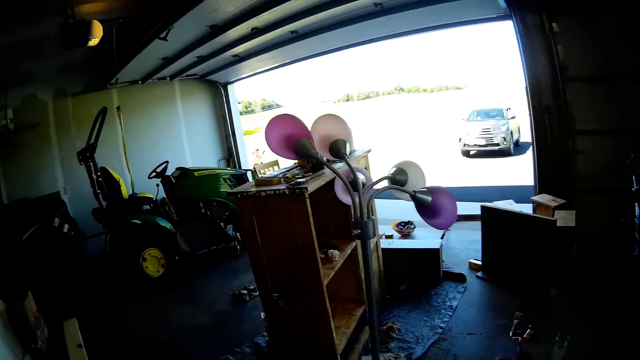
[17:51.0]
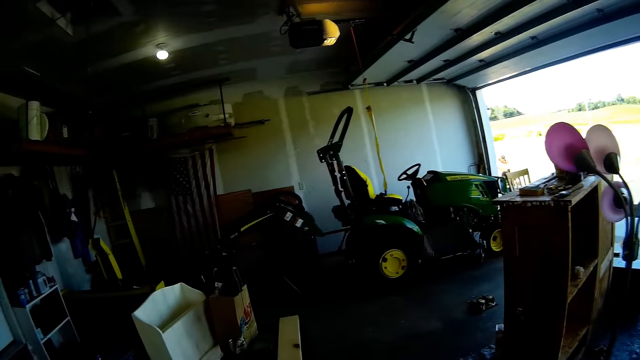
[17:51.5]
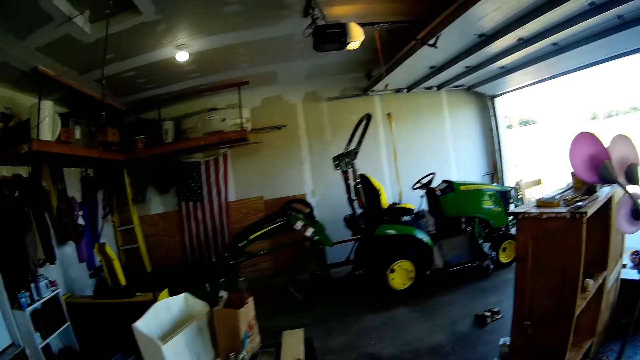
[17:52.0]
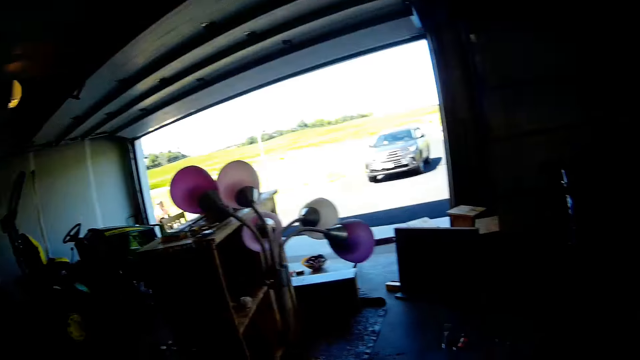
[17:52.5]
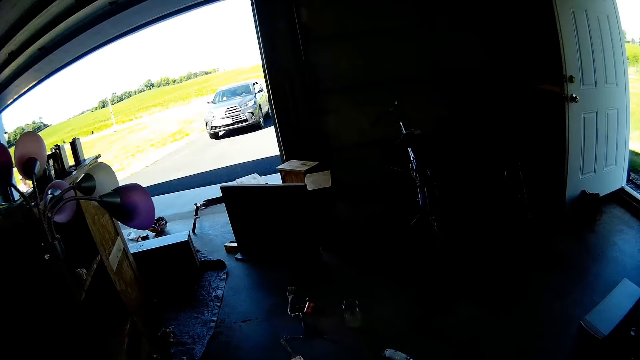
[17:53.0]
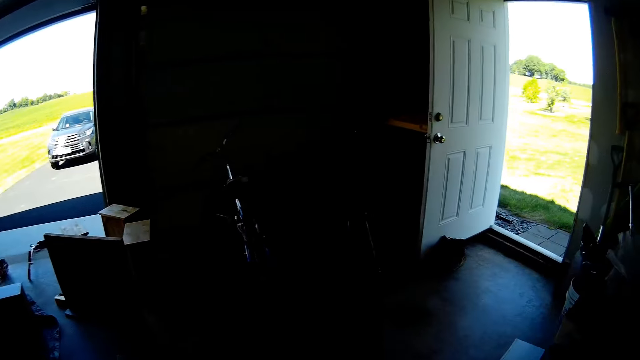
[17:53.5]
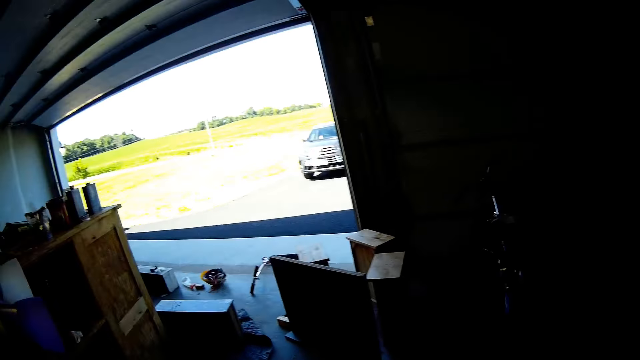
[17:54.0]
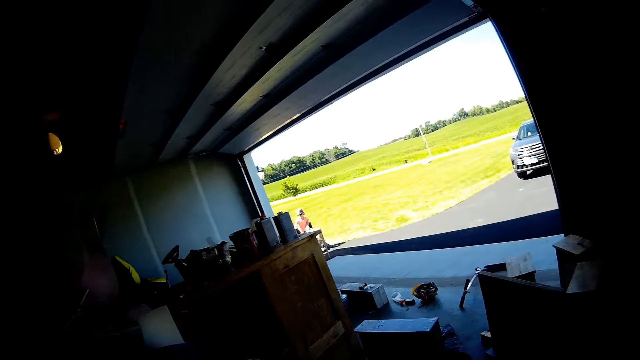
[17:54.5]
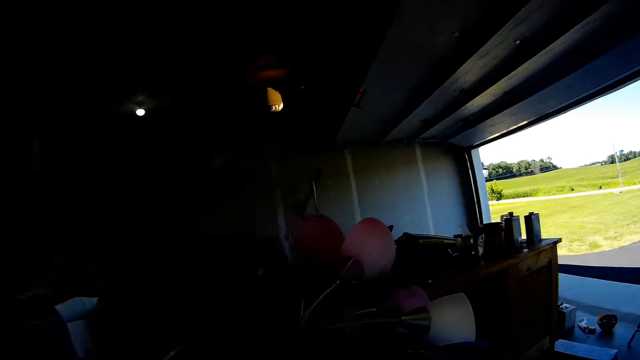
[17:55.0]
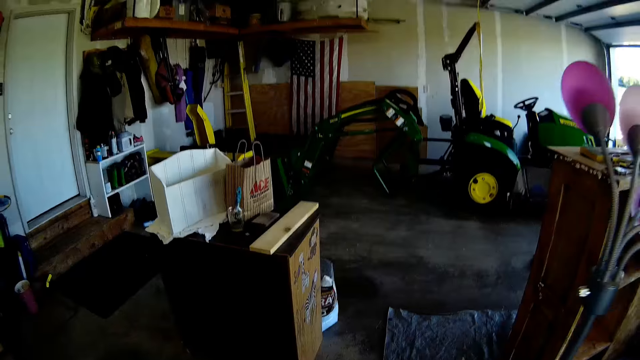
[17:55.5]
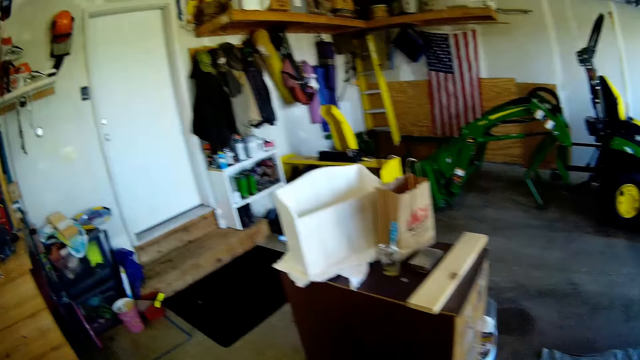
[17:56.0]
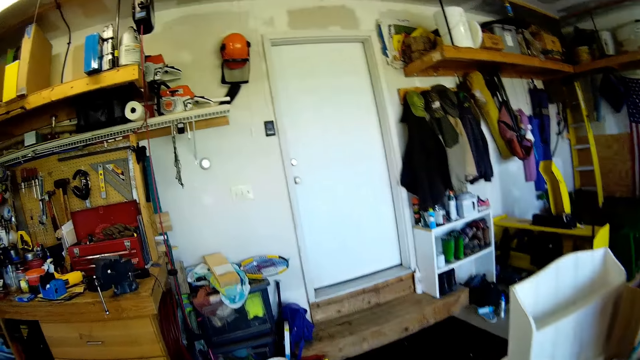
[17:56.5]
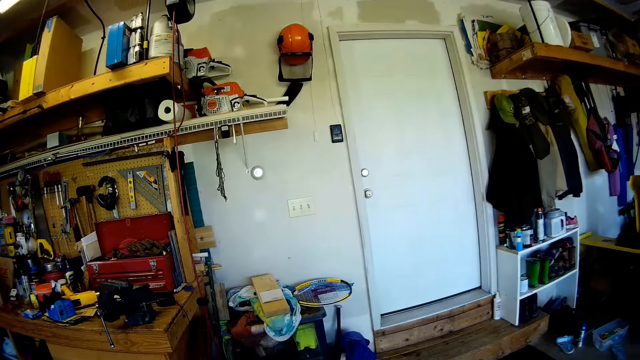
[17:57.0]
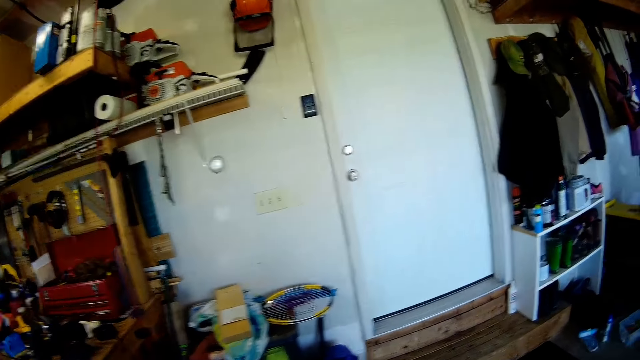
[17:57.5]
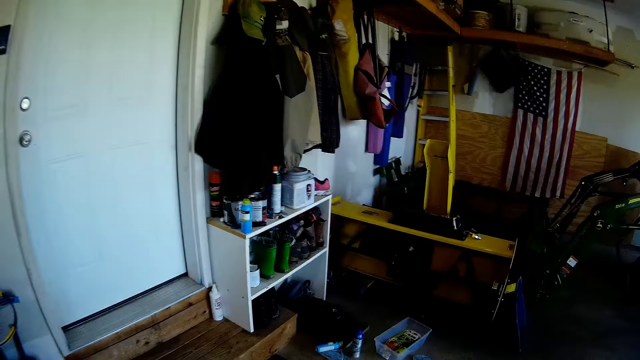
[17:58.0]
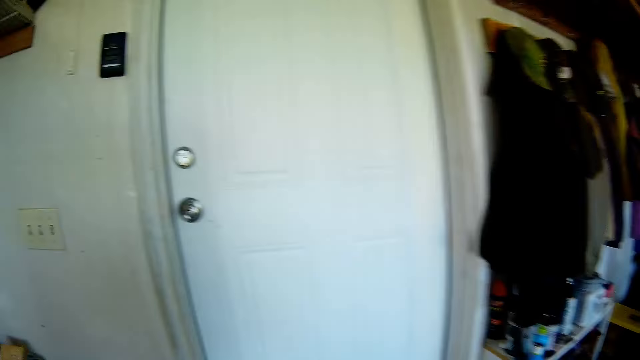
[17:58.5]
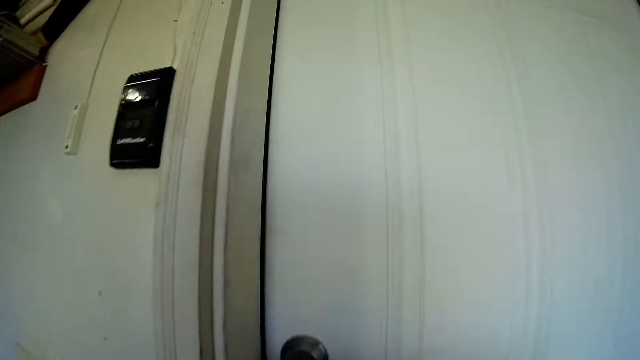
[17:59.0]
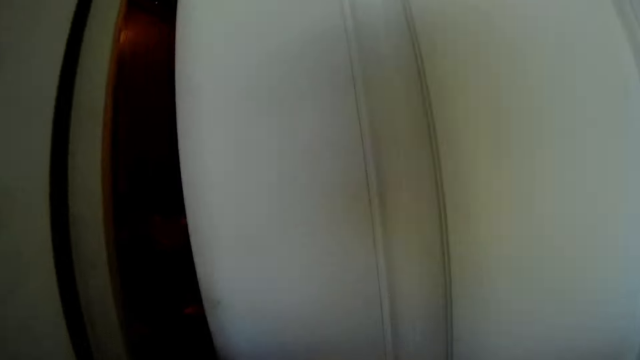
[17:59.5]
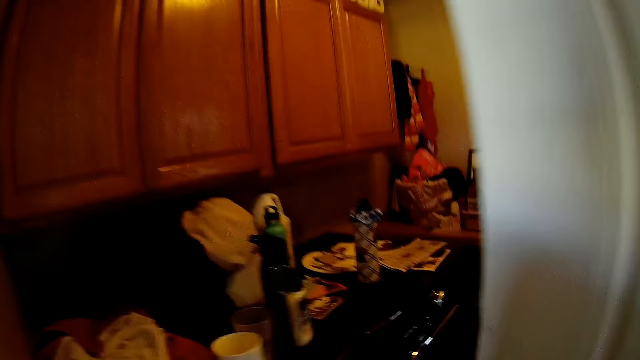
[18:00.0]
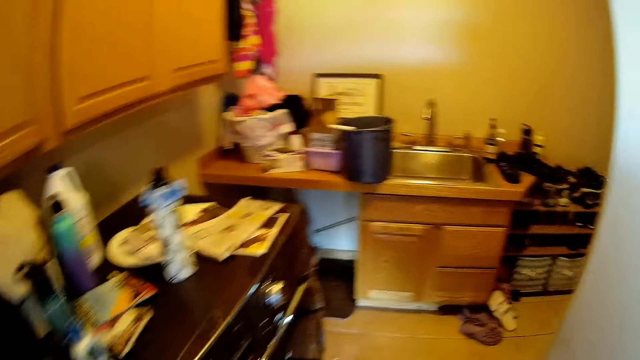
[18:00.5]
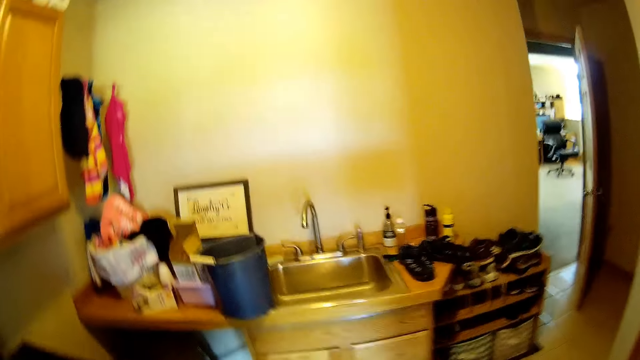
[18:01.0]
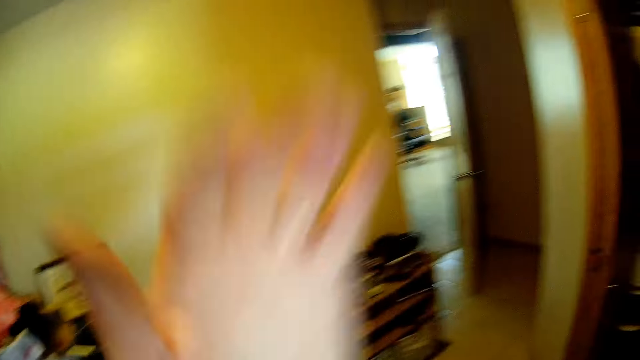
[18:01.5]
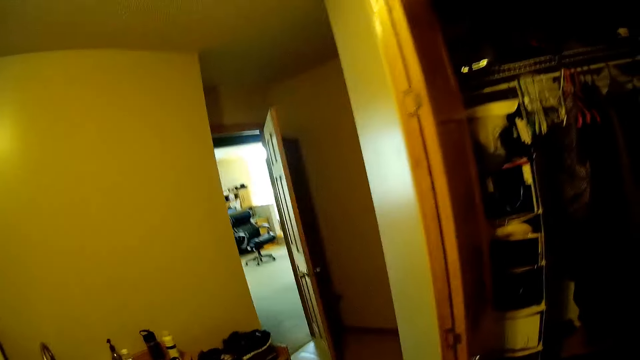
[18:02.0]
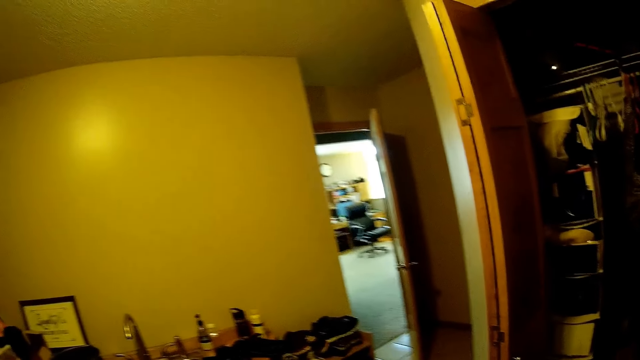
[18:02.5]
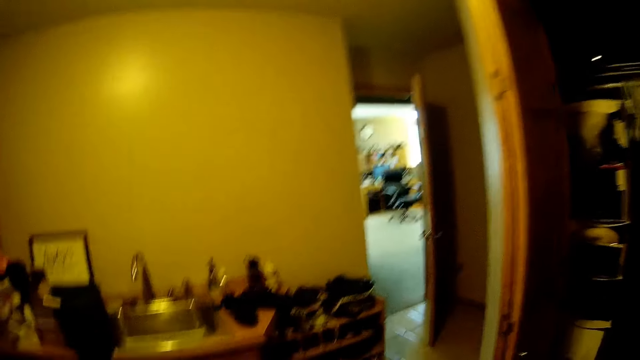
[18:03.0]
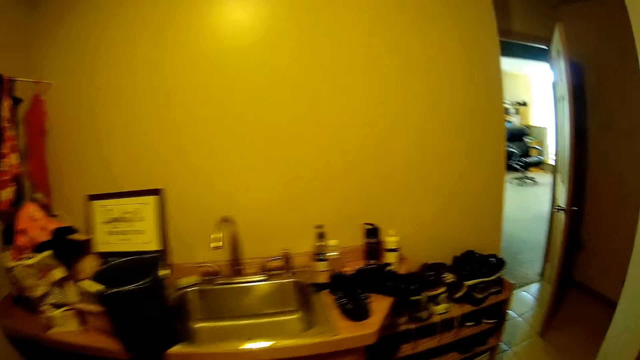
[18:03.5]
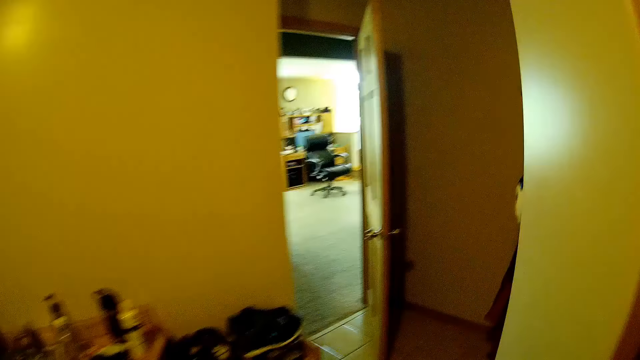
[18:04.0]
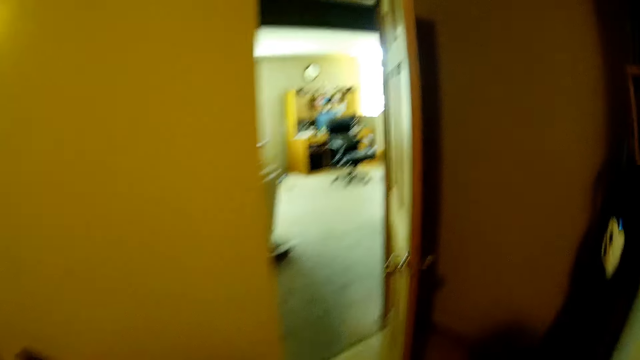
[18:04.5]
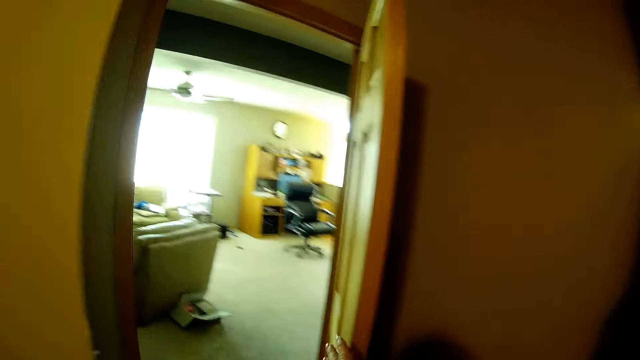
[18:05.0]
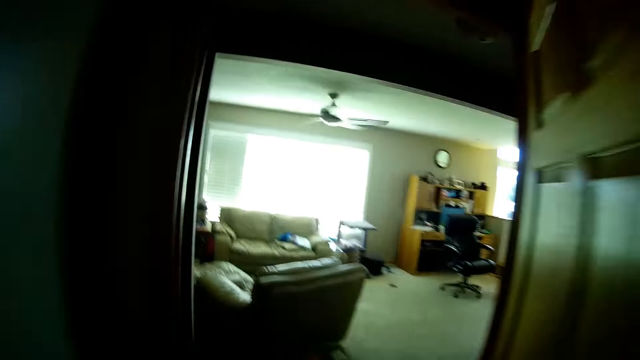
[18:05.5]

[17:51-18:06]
The camera wearer opens the door. She moves her hair. She walks around the house.

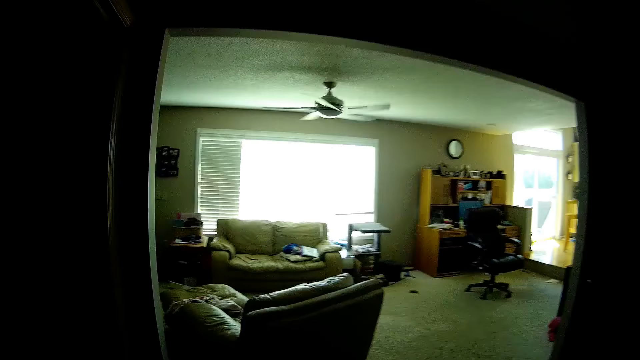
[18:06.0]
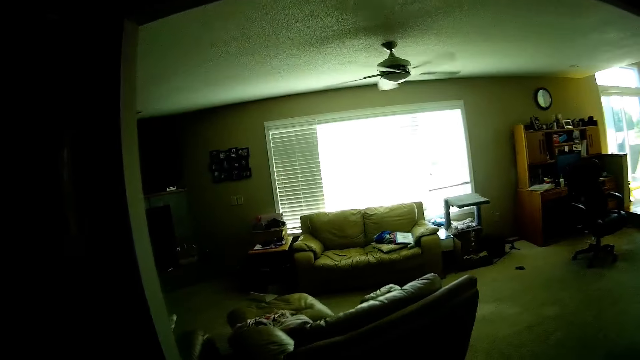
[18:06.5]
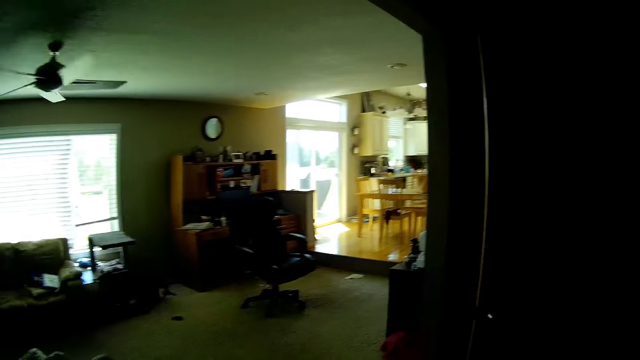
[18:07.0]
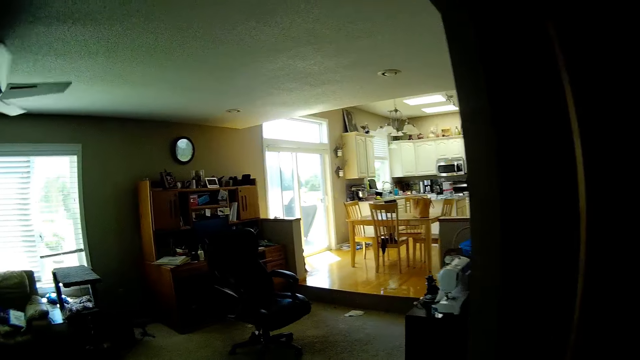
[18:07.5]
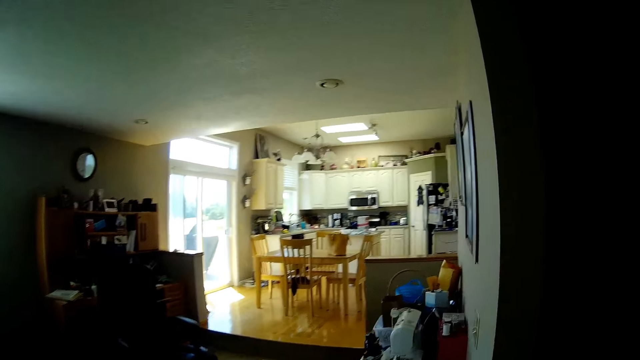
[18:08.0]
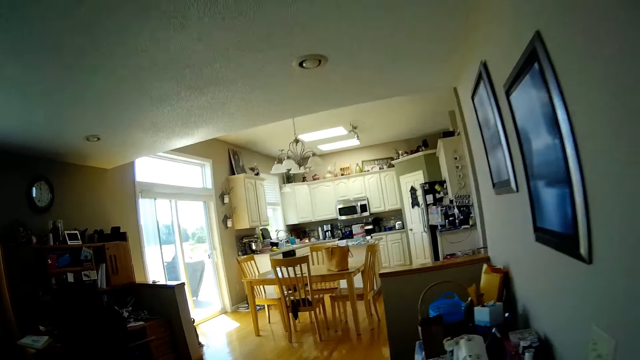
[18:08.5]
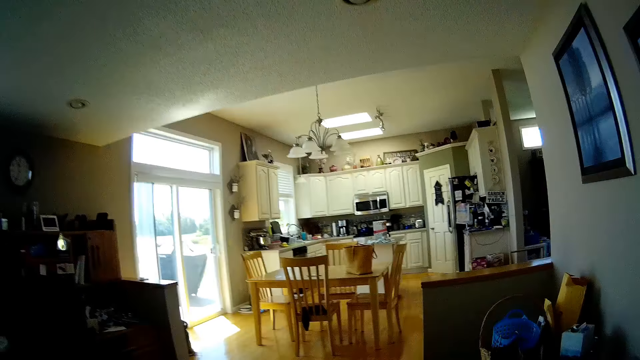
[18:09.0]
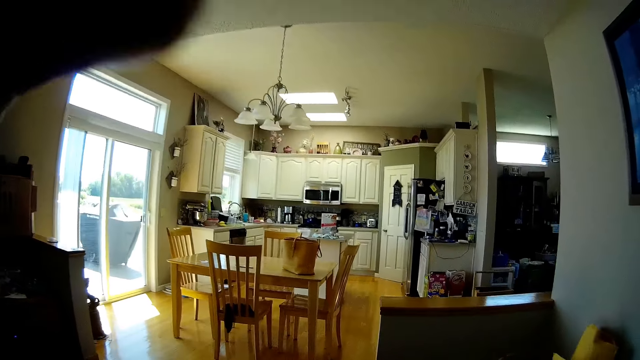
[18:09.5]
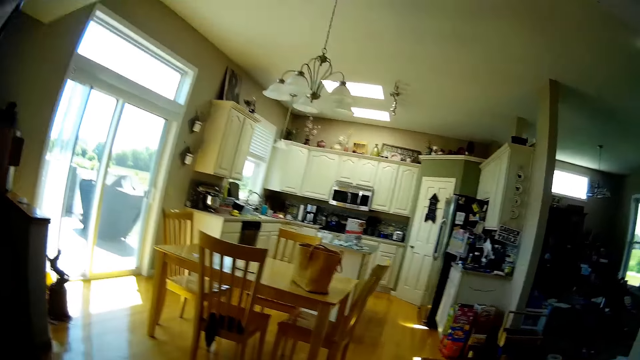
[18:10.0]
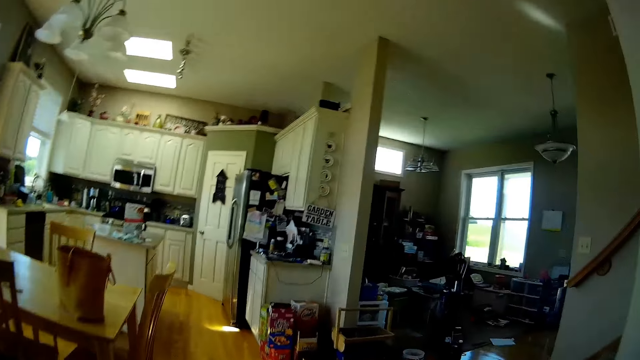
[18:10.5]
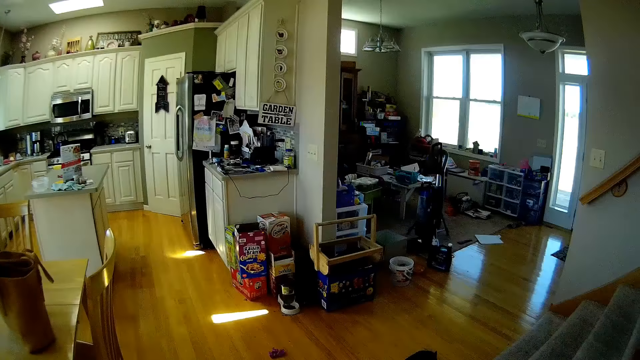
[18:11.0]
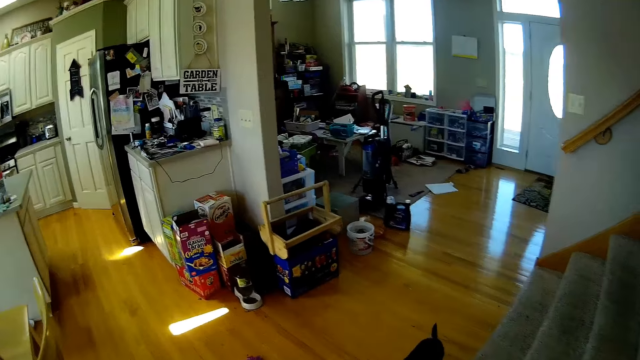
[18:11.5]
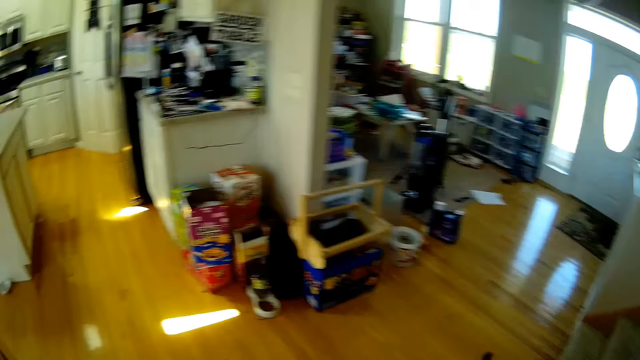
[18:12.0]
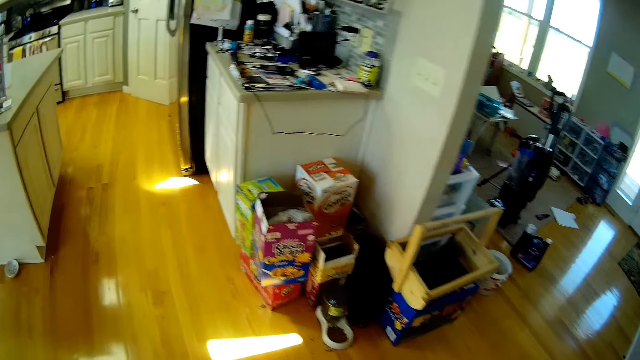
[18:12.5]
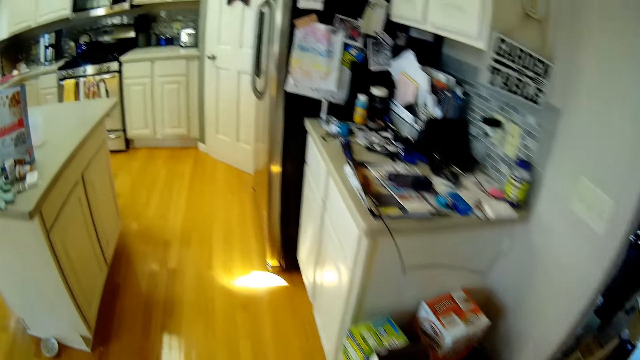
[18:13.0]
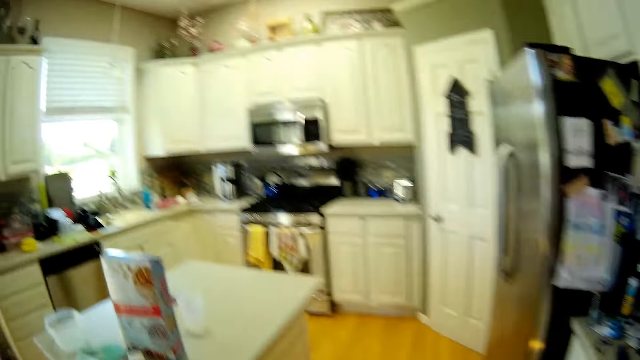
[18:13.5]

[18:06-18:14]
The camera wearer walks into the sitting room. They adjust the camera.
